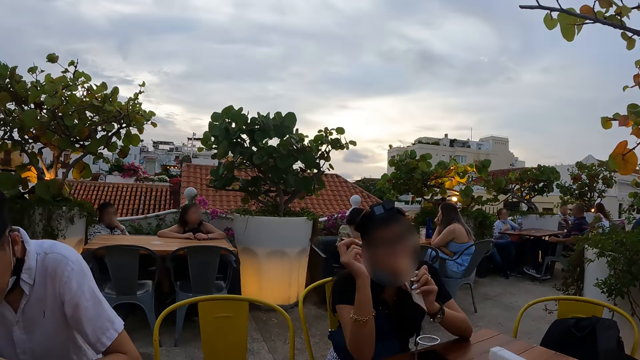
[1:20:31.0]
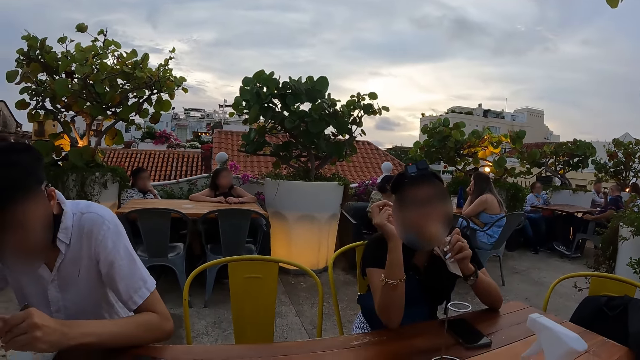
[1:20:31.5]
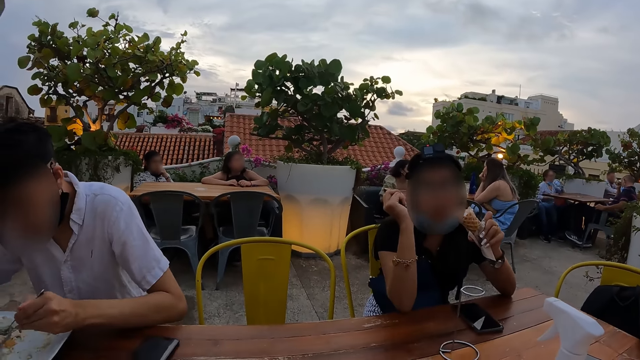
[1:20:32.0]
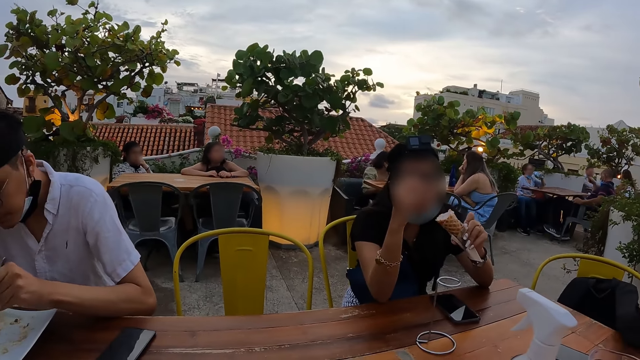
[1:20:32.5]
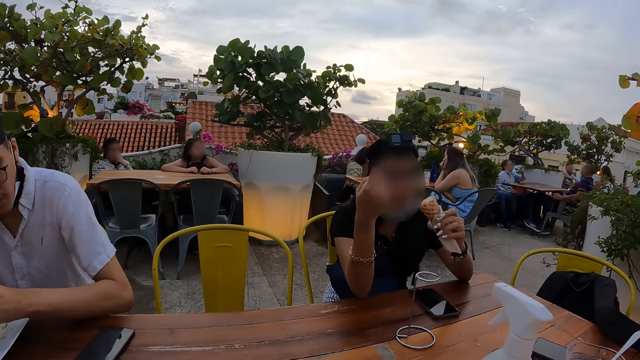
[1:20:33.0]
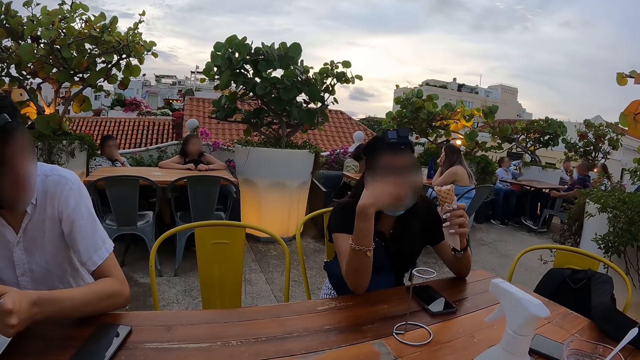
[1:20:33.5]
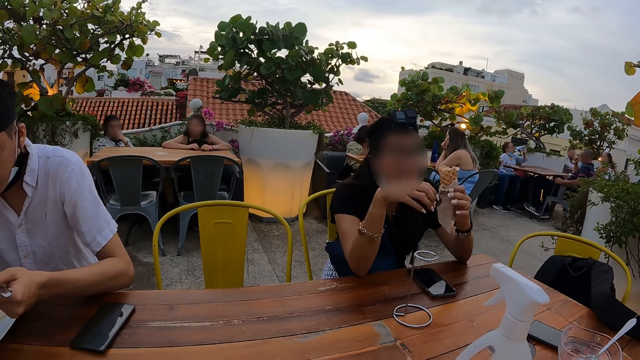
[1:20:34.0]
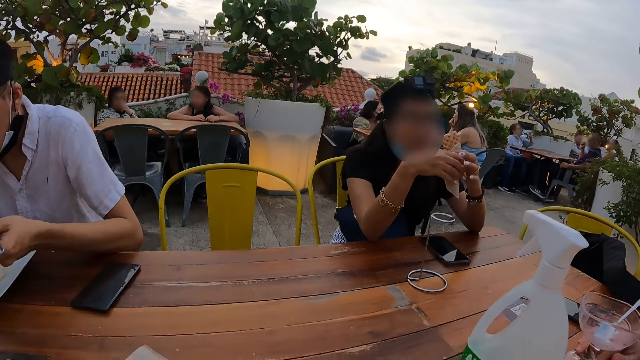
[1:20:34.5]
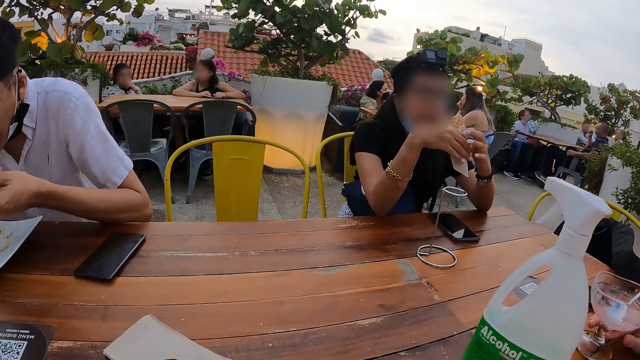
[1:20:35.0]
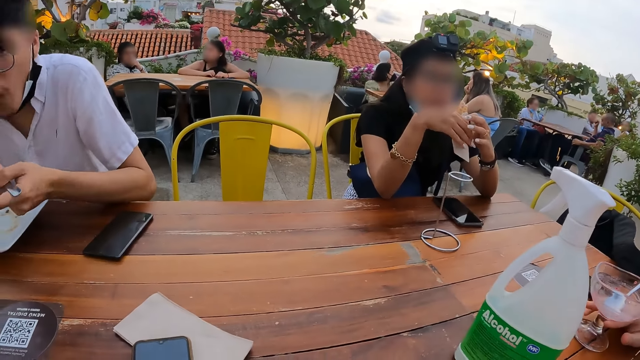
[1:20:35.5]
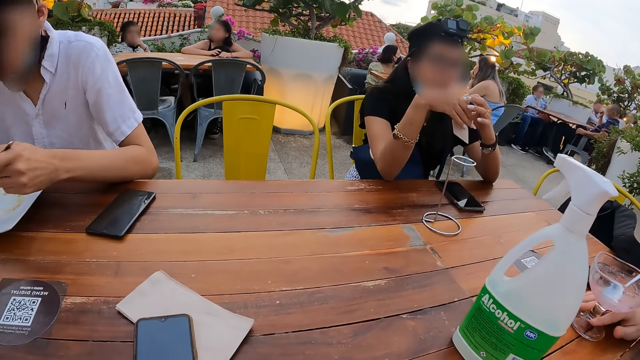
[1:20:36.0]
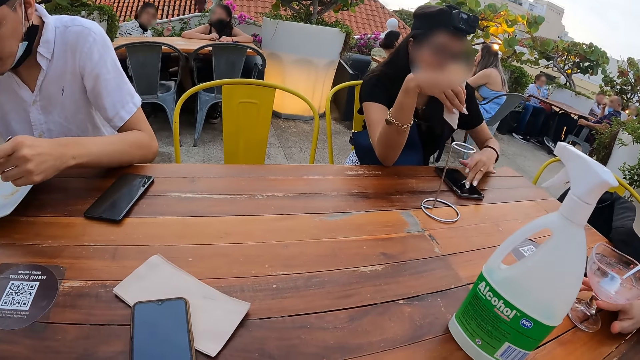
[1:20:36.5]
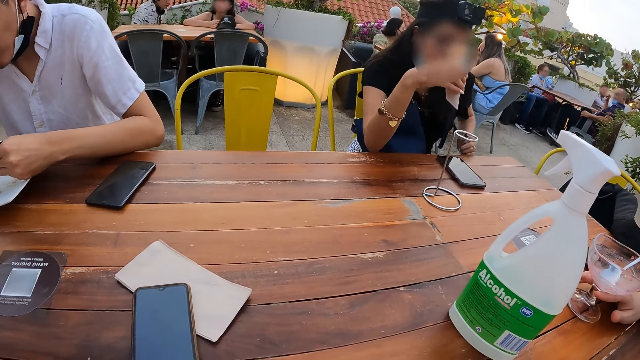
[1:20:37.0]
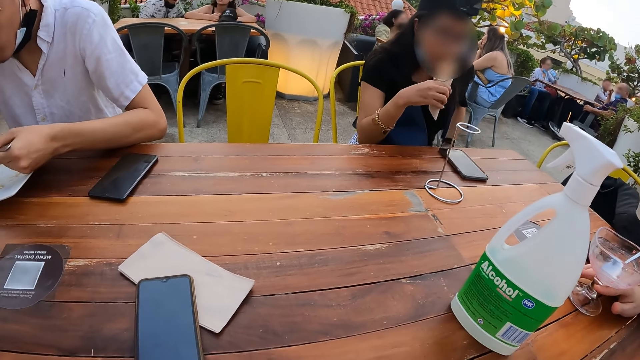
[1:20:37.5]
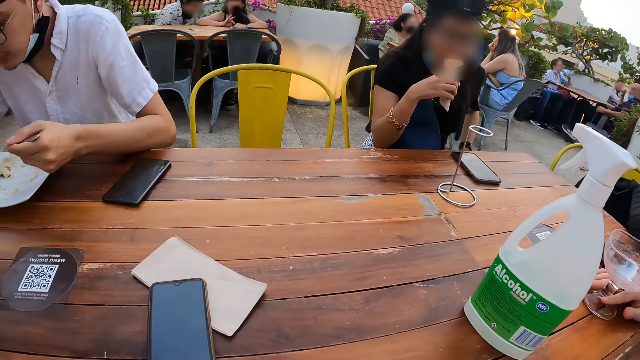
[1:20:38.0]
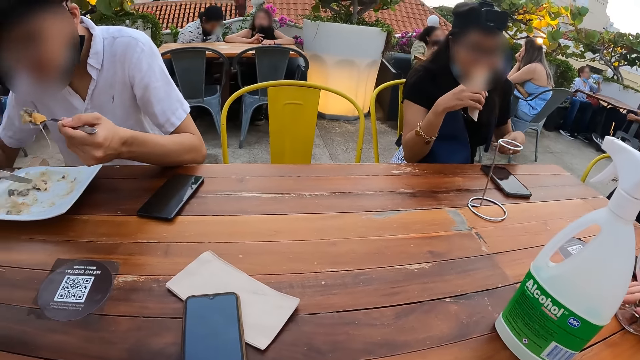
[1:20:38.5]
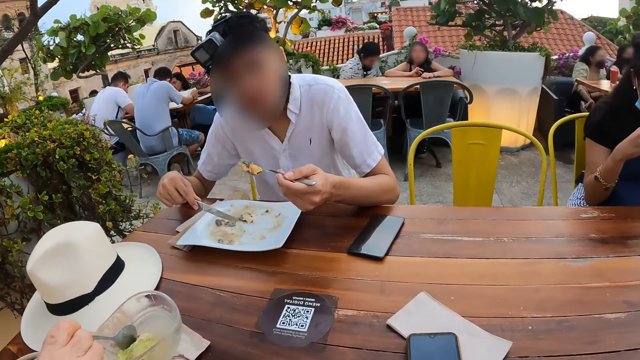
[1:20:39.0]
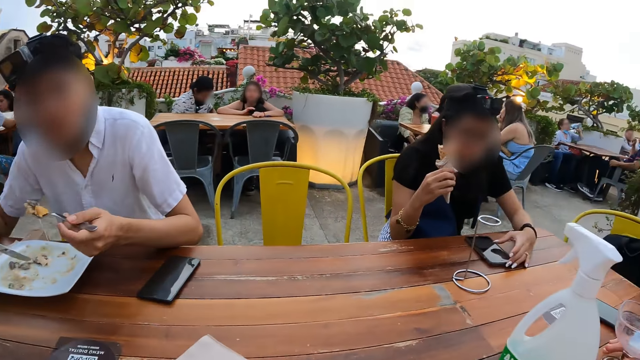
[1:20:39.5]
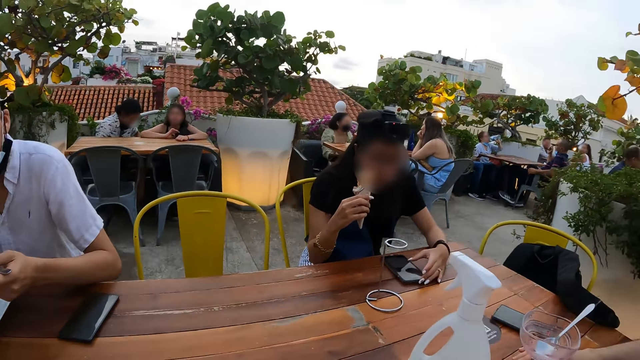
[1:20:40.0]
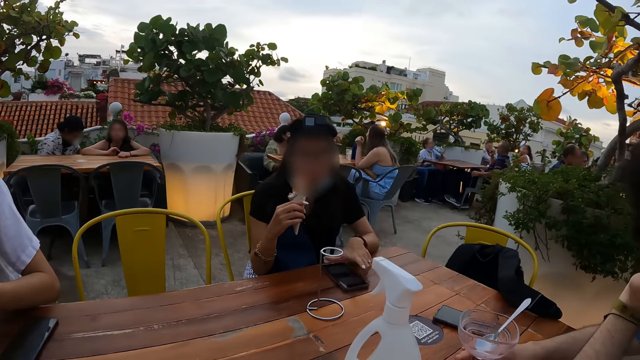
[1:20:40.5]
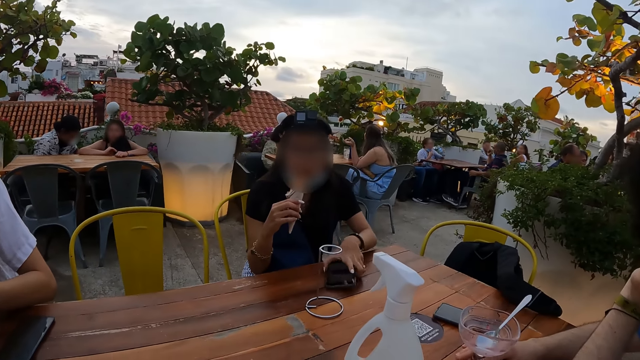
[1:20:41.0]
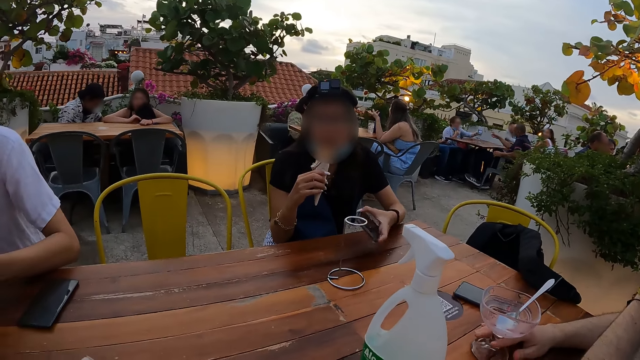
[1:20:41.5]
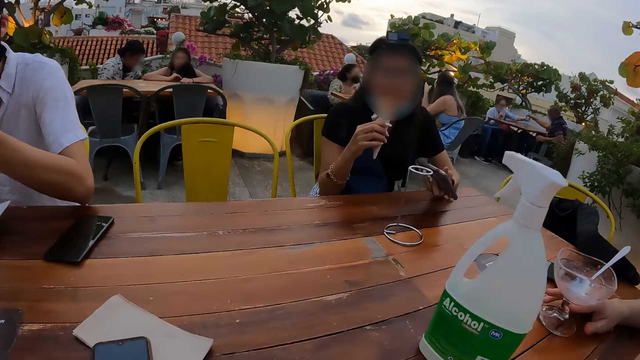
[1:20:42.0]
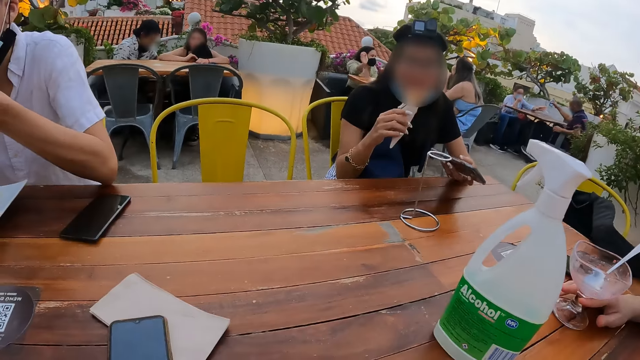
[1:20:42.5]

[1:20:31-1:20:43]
The camera wearer talks to a person. They look at the table.

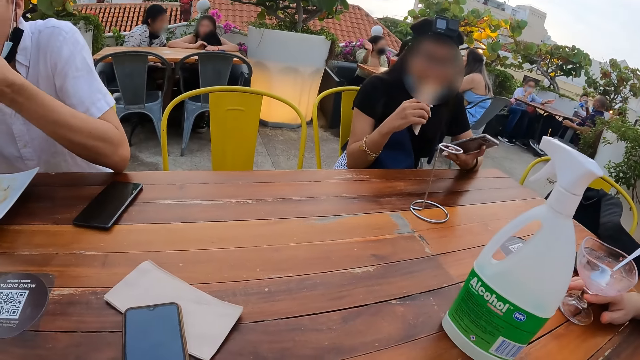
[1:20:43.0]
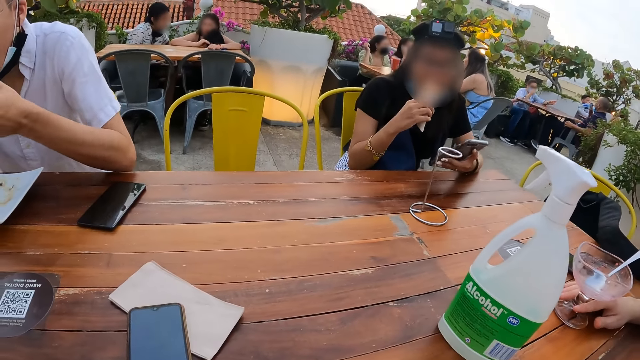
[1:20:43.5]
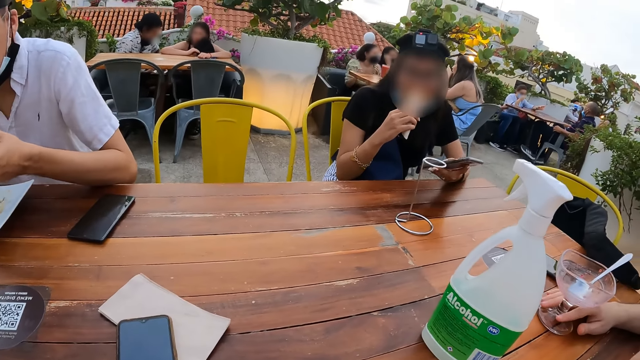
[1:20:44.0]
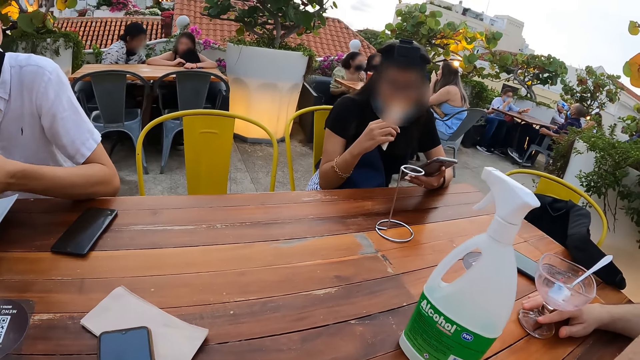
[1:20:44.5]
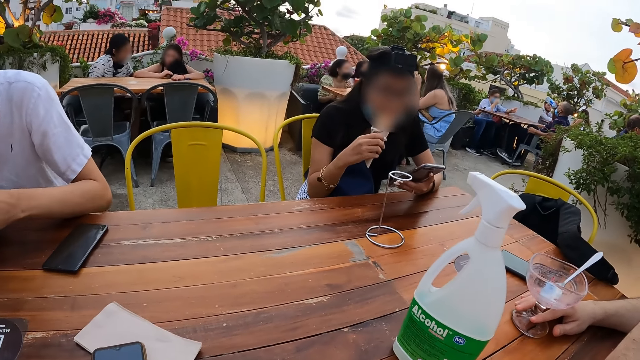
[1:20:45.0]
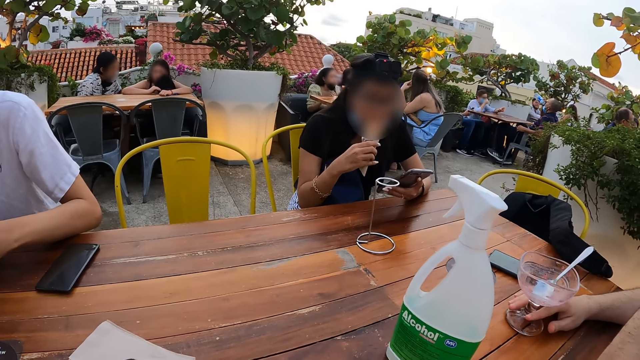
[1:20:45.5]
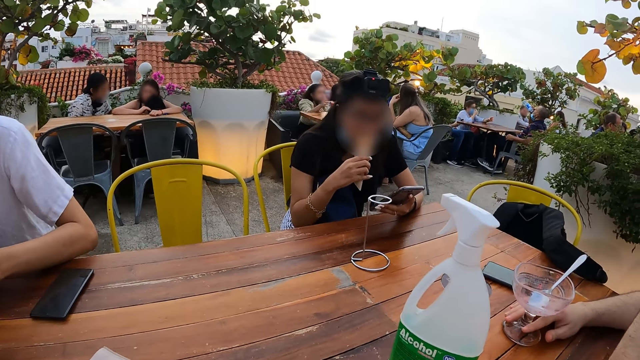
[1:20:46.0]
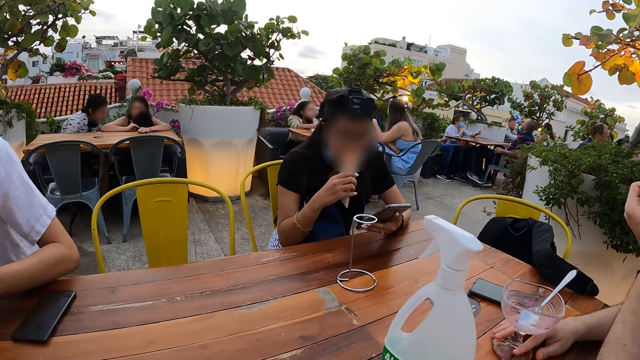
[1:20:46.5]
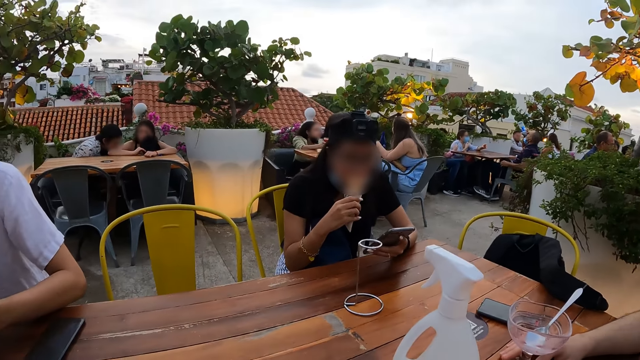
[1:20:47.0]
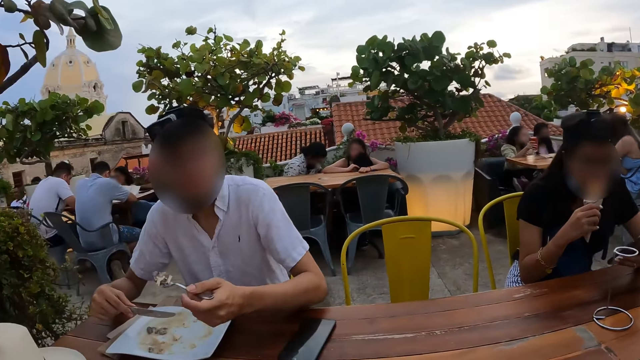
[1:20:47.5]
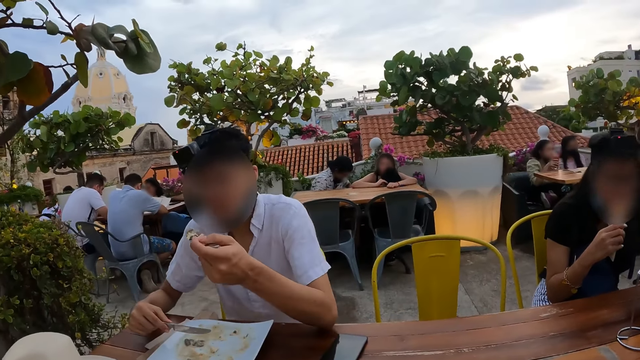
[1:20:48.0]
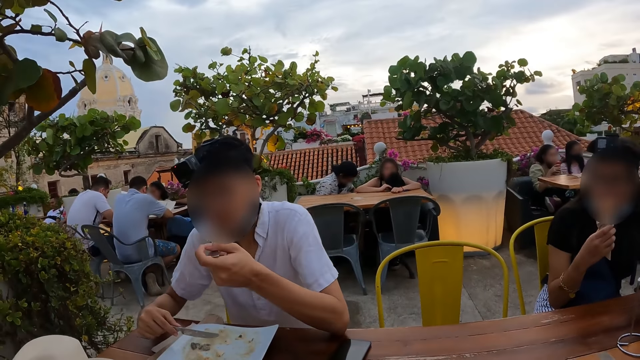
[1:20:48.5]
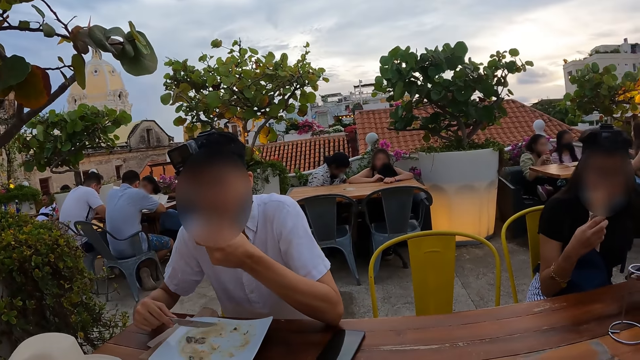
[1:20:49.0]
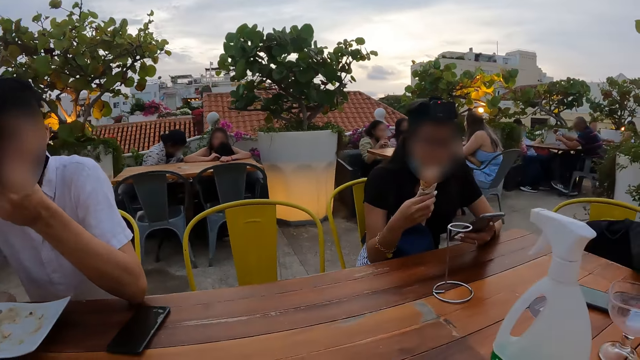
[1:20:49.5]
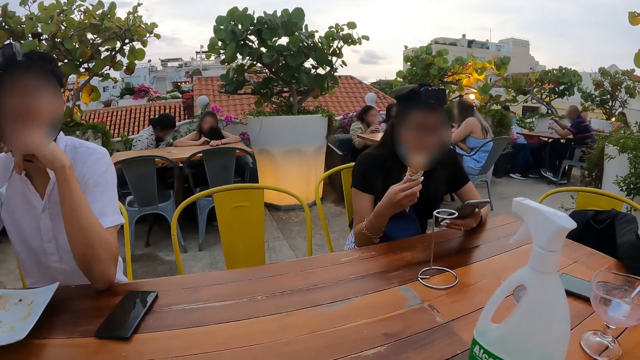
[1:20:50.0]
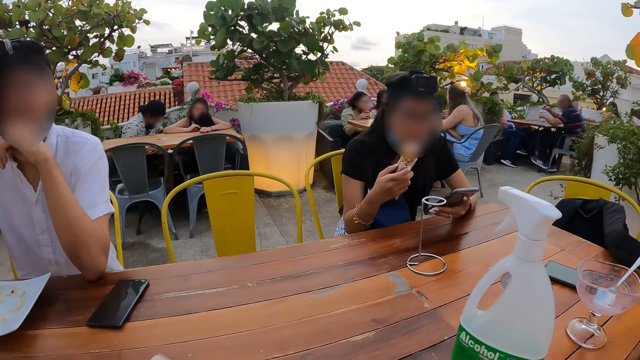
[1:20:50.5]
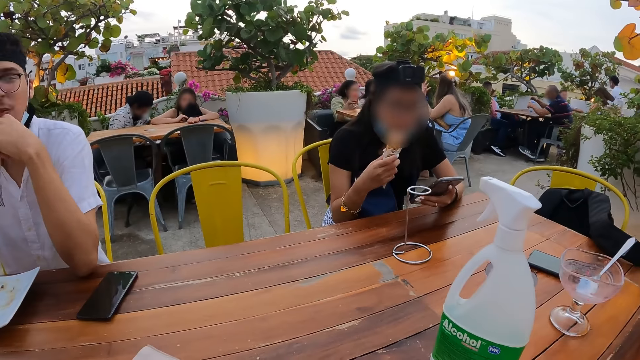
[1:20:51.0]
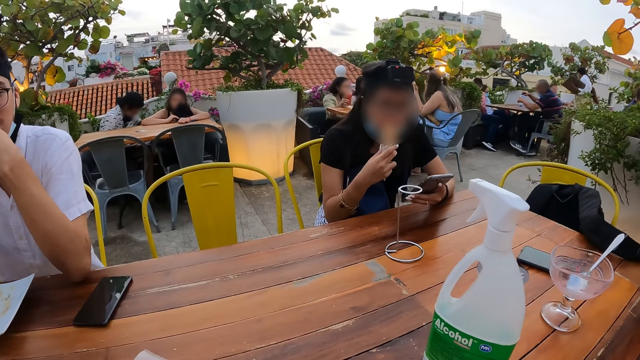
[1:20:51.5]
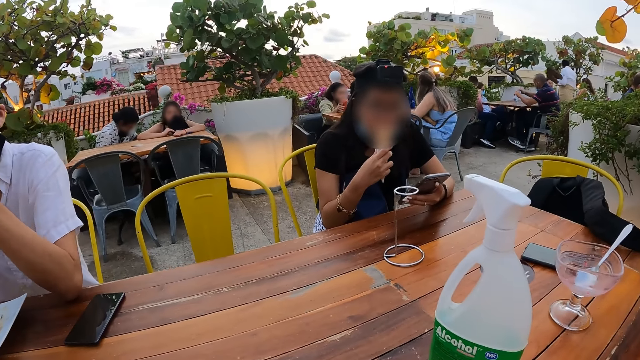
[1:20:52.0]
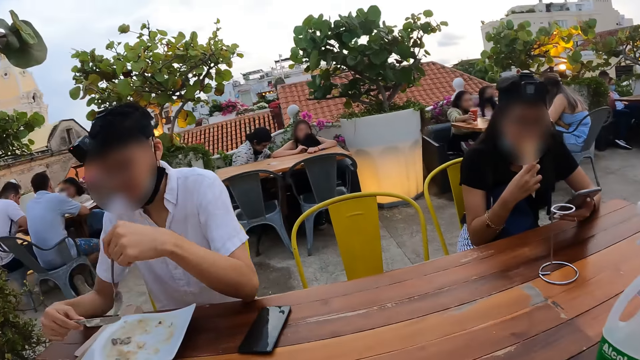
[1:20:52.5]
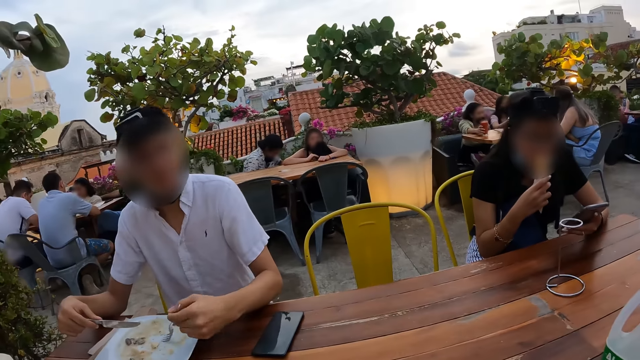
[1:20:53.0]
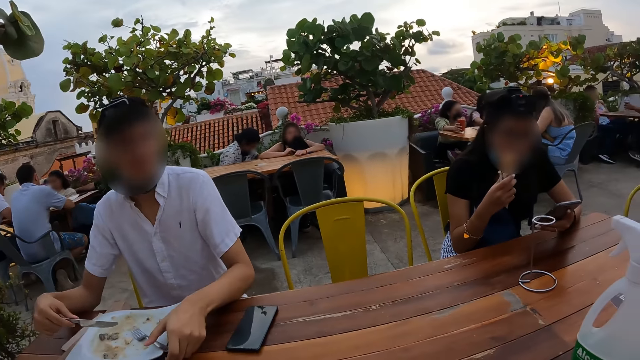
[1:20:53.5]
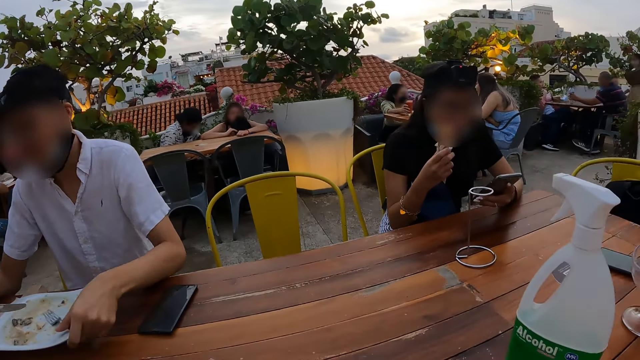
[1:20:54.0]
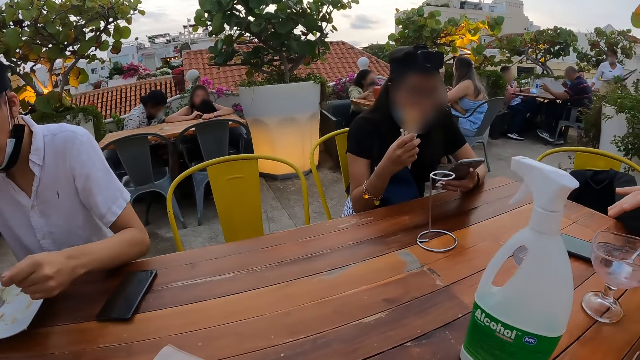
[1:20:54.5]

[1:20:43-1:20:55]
The camera wearer looks around.
